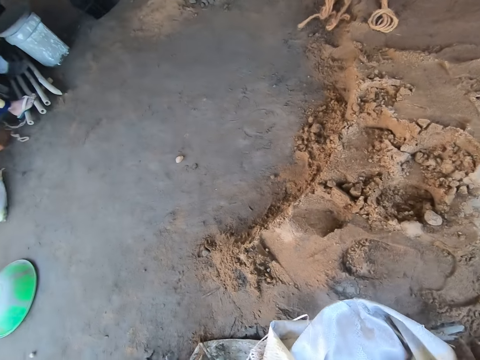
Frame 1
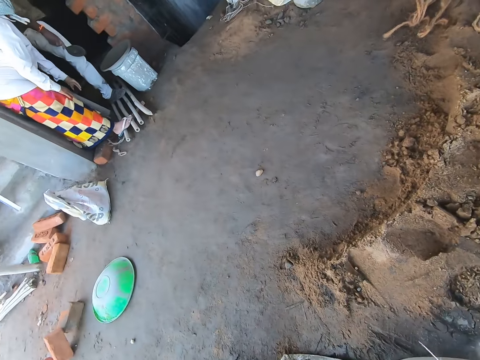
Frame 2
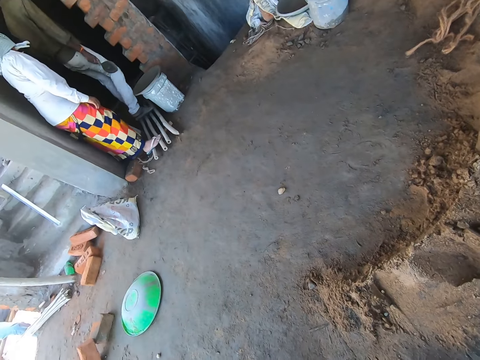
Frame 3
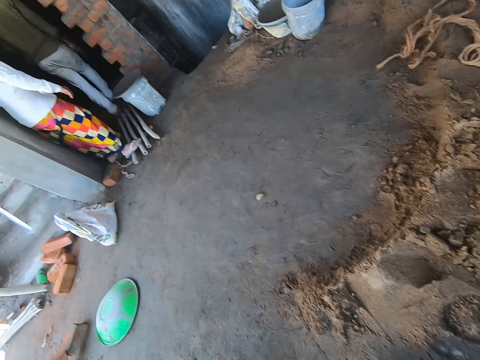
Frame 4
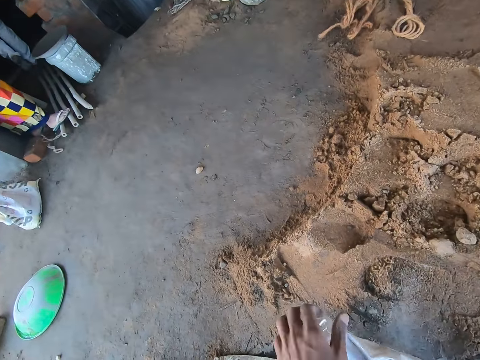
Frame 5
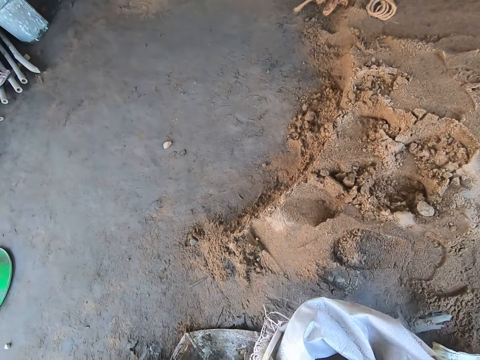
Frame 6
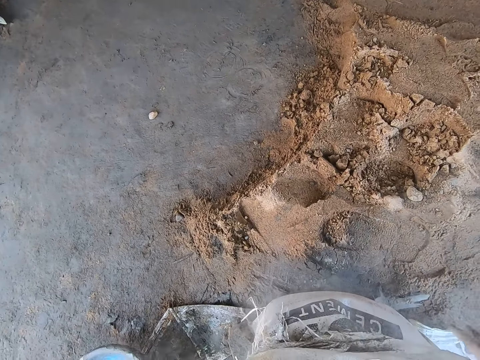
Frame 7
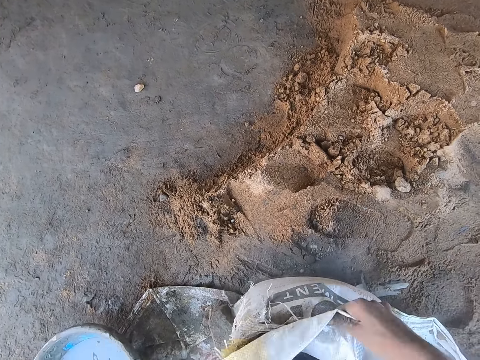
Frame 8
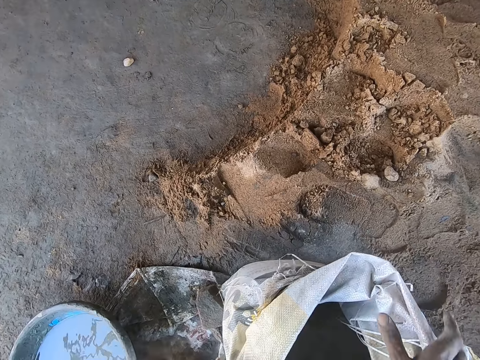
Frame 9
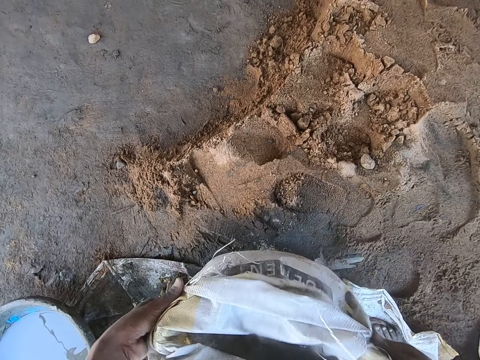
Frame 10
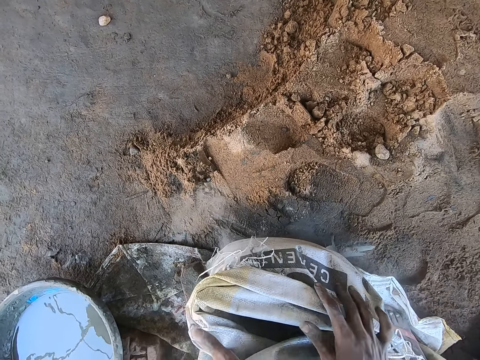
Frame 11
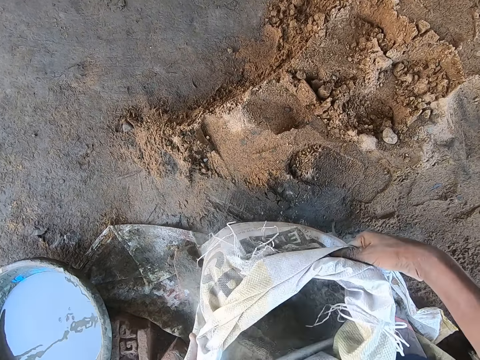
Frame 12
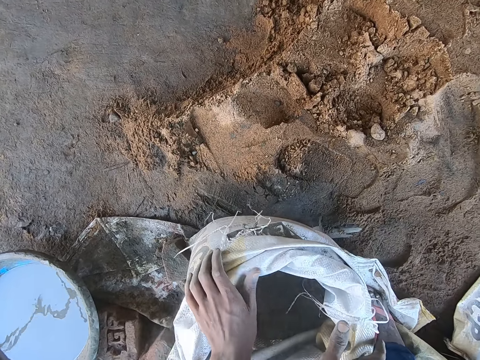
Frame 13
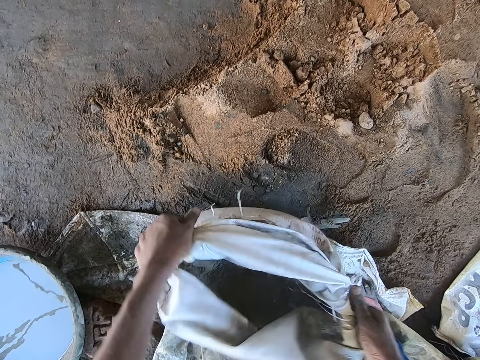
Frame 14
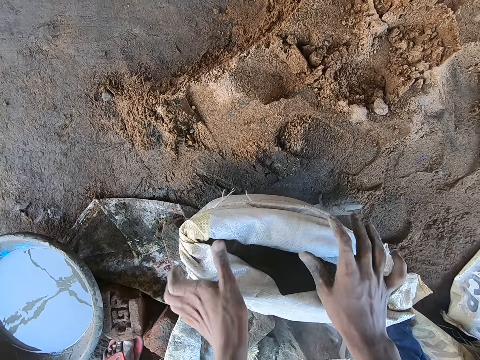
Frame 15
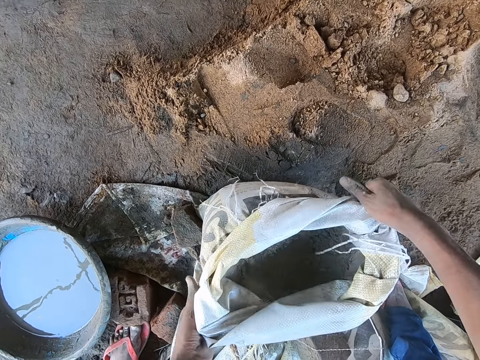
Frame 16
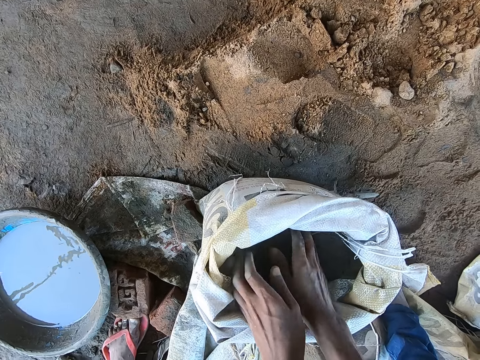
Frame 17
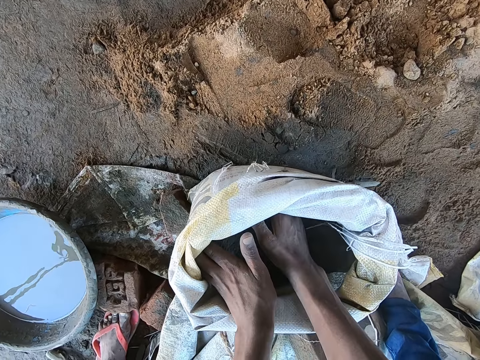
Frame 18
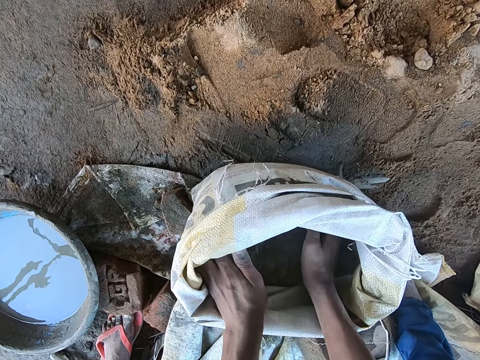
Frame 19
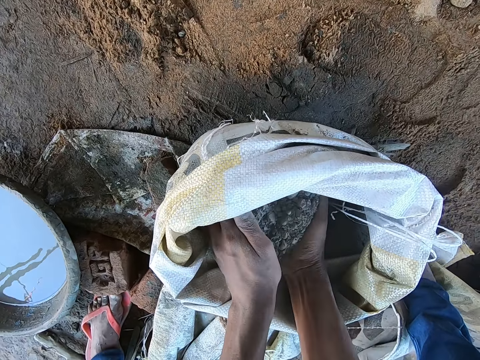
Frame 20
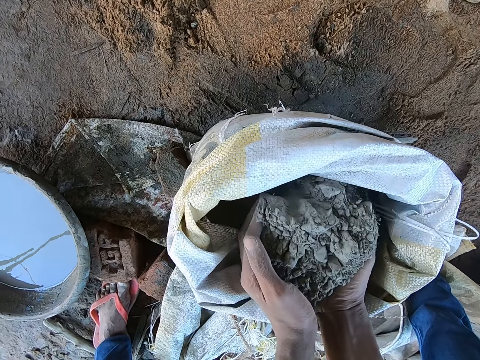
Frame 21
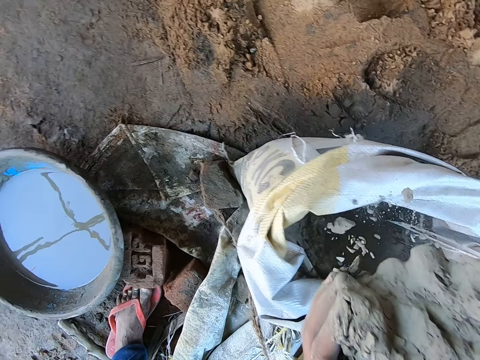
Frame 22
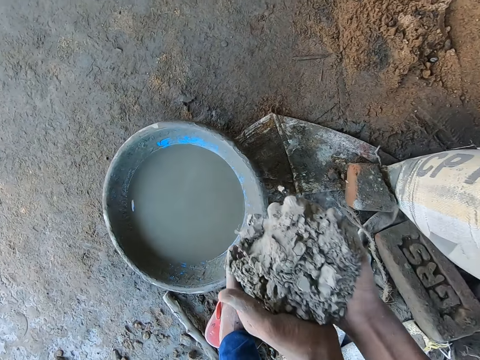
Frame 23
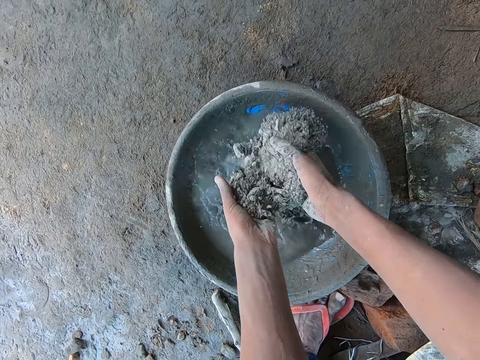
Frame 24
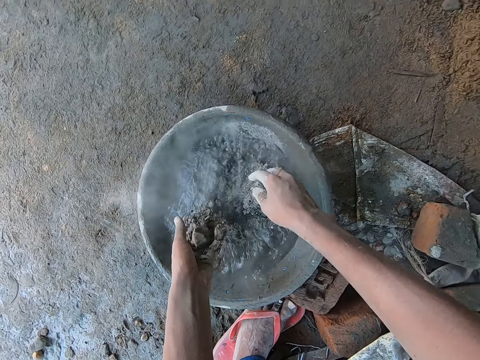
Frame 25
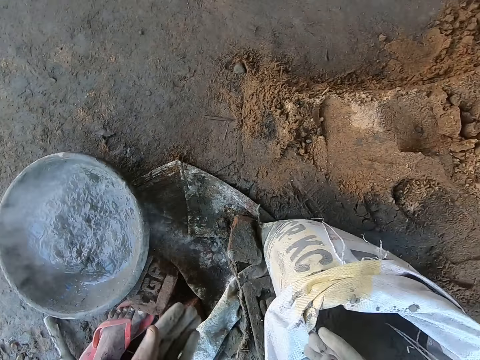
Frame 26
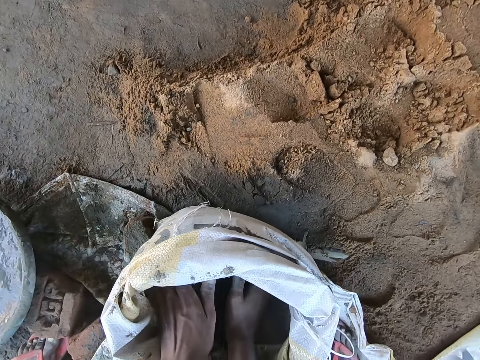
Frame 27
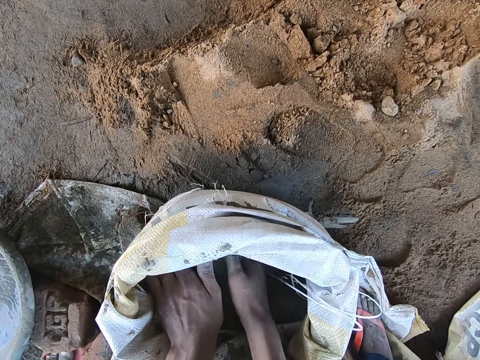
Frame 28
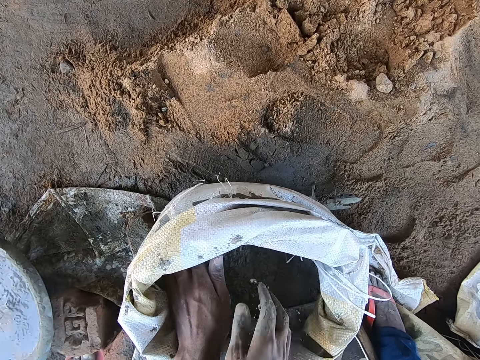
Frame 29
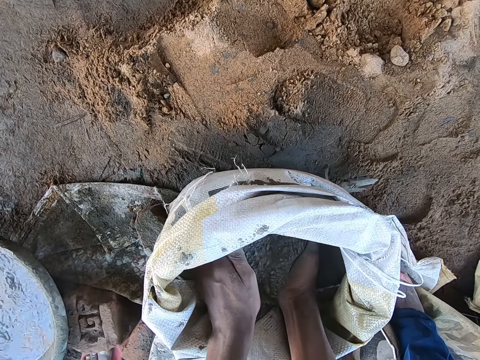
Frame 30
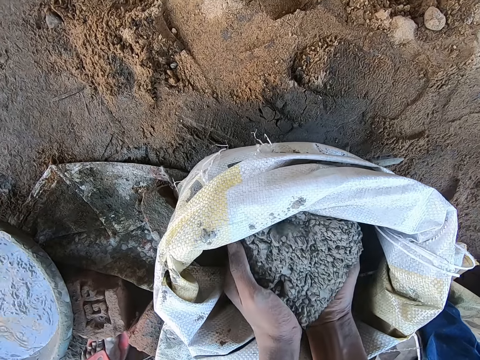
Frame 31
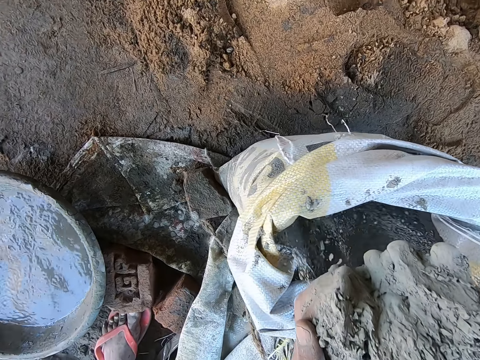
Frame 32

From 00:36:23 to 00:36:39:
The camera wearer turns the bag of cement on the floor with both hands. A lady places the bowl on a bucket. A man takes the trowel from the lady. The man walks through the door. The camera wearer folds the top of the bag of cement on the floor with both hands. He adjusts the bag of cement on the floor with both hands. He folds the bag of cement on the floor with both hands. He dips both hands into the bag of cement on the floor. He scoops some cement from the bag of cement on the floor with both hands. He pours the cement on his hands into the bowl of water on the floor. He dips both hands into the bag of cement on the floor. He scoops some cement from the bag of cement on the floor with both hands.

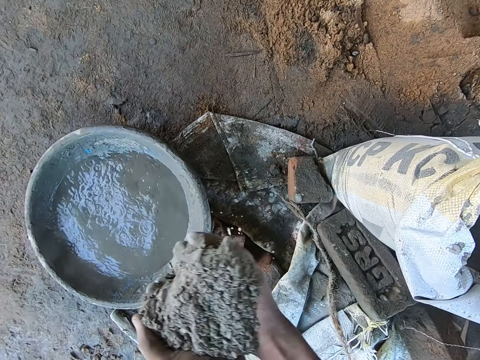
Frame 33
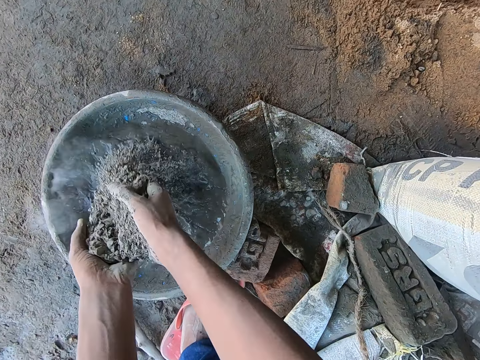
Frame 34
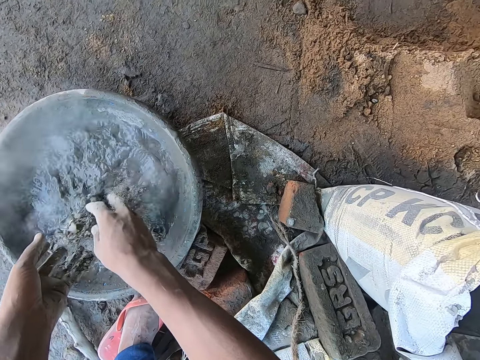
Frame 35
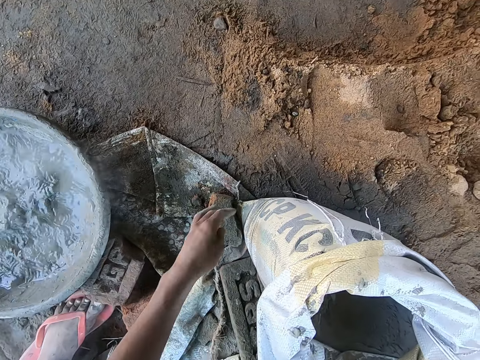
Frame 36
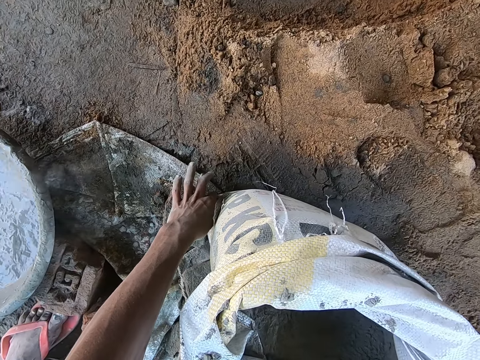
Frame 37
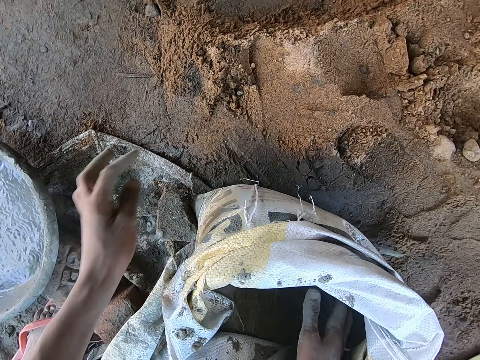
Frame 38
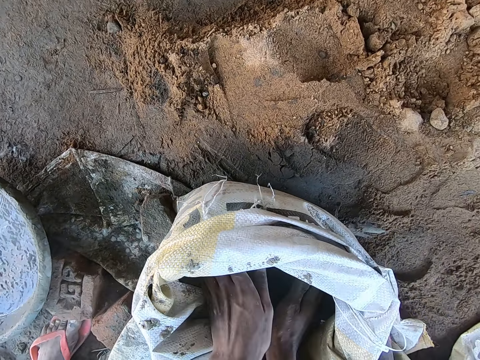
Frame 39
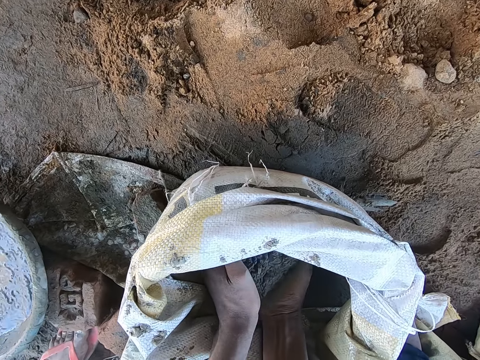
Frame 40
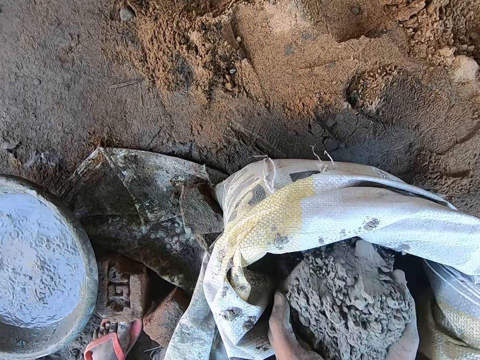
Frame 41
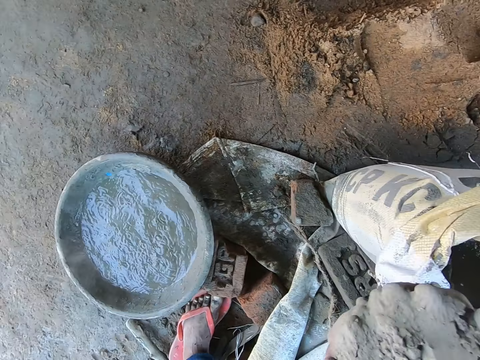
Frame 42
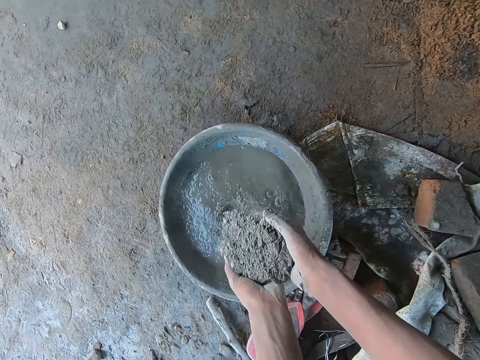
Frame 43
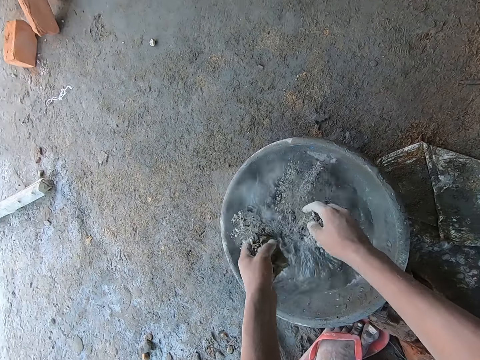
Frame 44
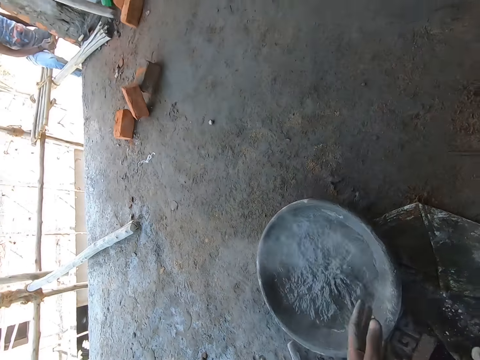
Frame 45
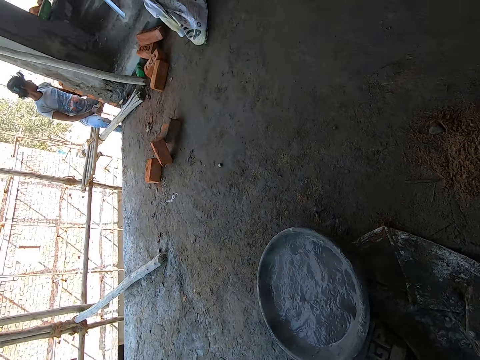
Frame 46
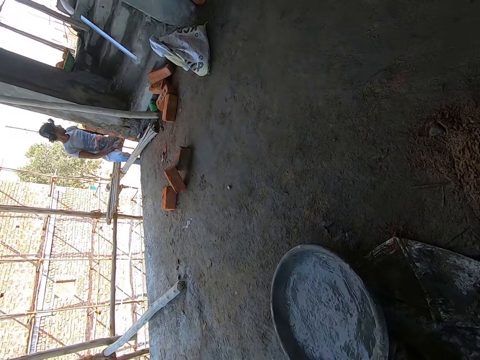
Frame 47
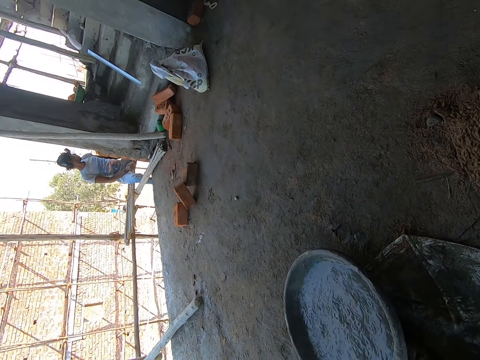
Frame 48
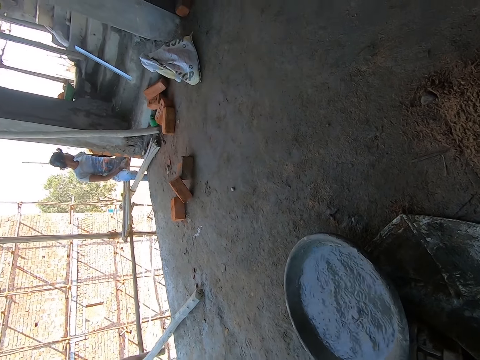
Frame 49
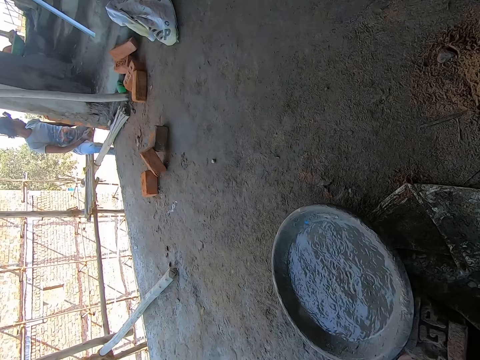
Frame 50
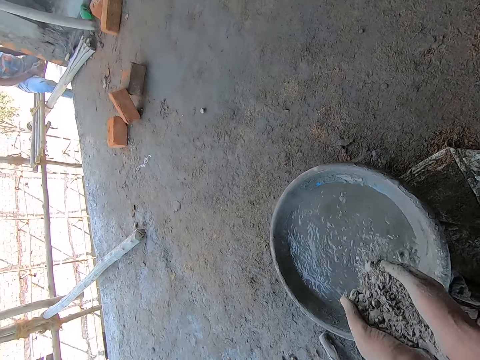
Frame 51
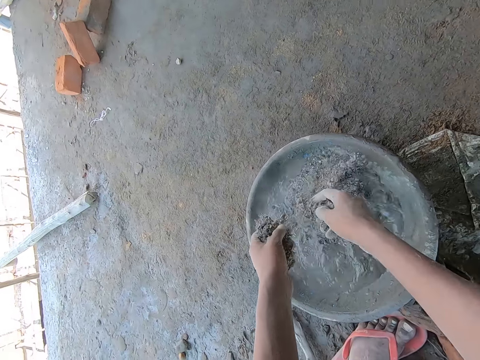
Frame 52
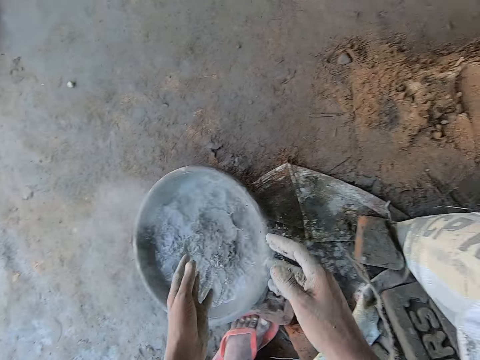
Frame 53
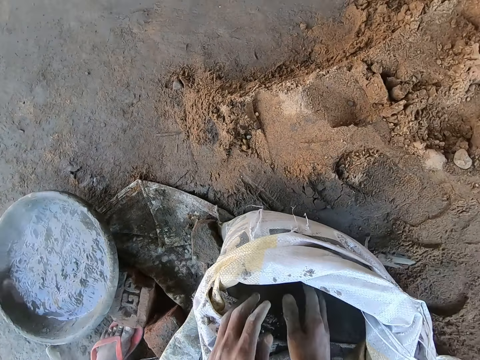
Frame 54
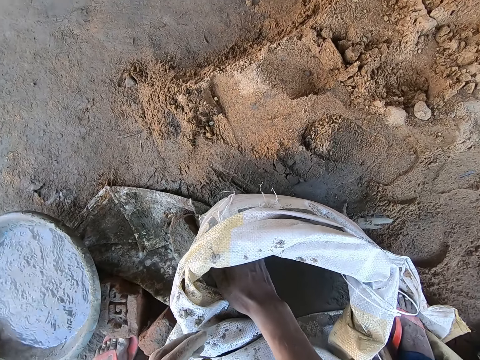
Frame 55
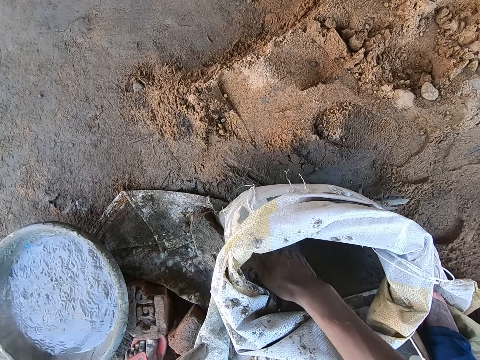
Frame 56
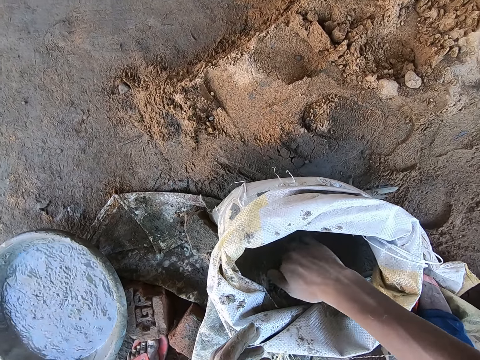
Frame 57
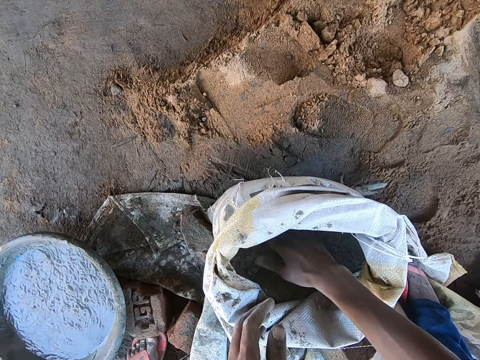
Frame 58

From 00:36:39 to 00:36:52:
The camera wearer pours the cement on his hands into the bowl of water on the floor. He holds the bag of cement on the floor with his left hand. He dips his right hand into the bag of cement on the floor. He dips both hands into the bag of cement on the floor. He touches the base of the cement bag. He scoops some cement from the bag of cement on the floor with both hands. He pours the cement on his hands into the bowl of water on the floor. He pours the cement on his hands into the bowl of water on the floor again. He dips his right hand into the bag of cement on the floor.
